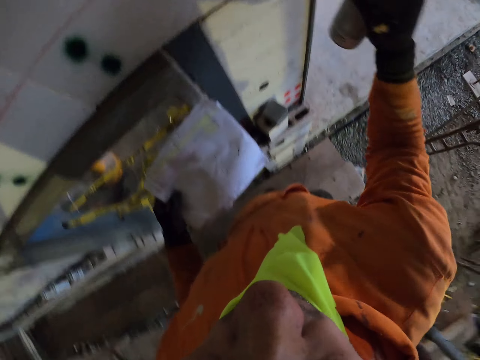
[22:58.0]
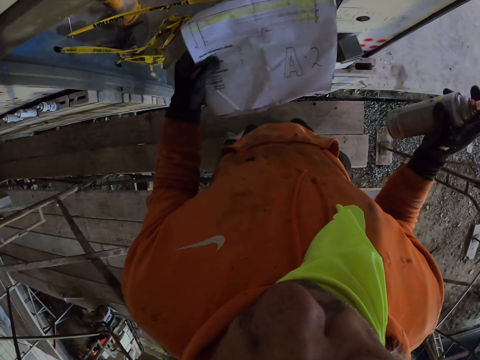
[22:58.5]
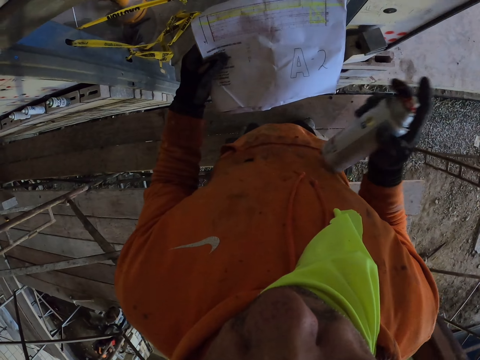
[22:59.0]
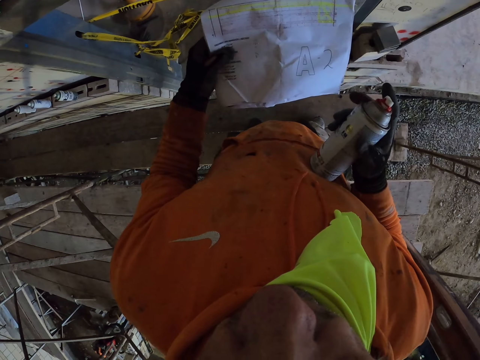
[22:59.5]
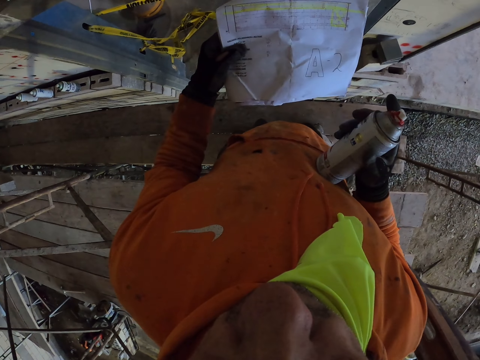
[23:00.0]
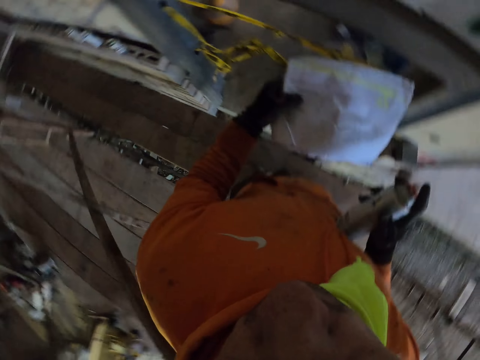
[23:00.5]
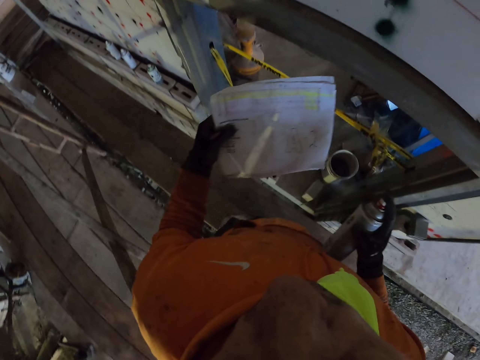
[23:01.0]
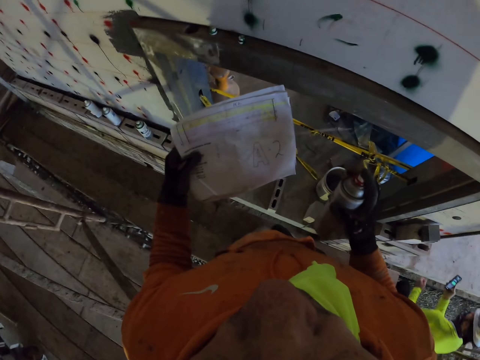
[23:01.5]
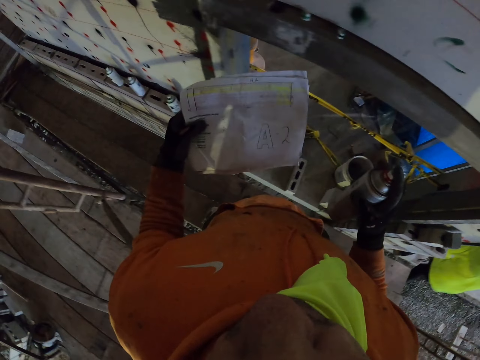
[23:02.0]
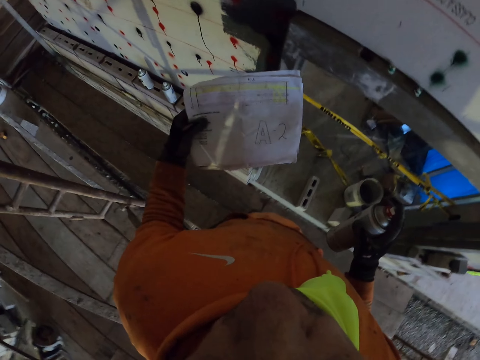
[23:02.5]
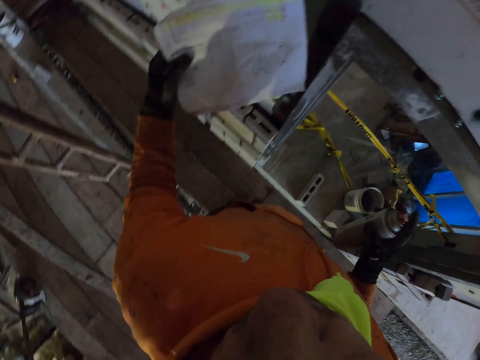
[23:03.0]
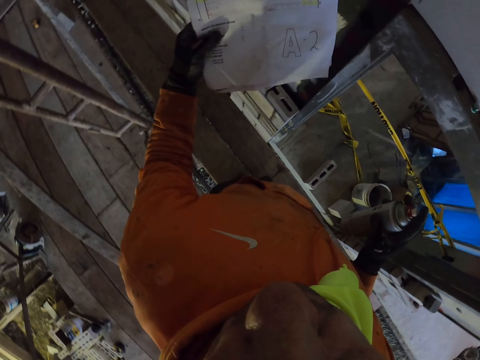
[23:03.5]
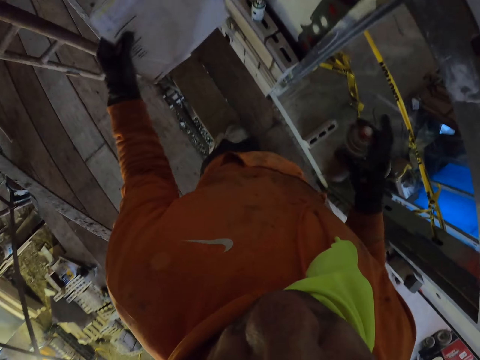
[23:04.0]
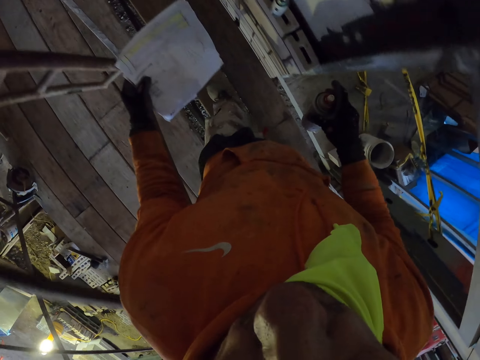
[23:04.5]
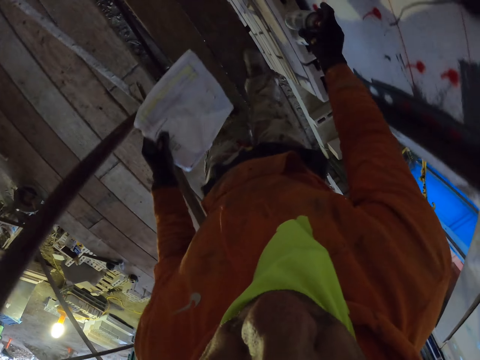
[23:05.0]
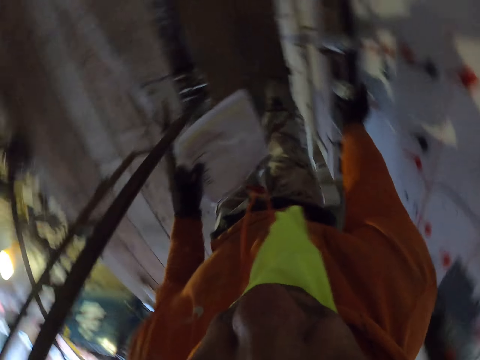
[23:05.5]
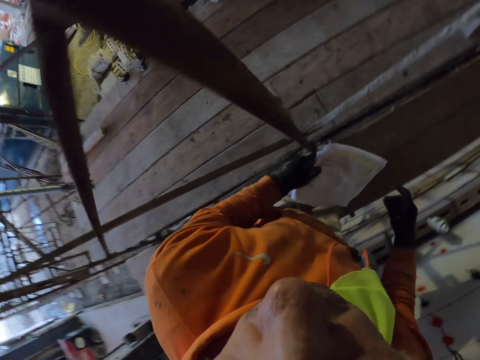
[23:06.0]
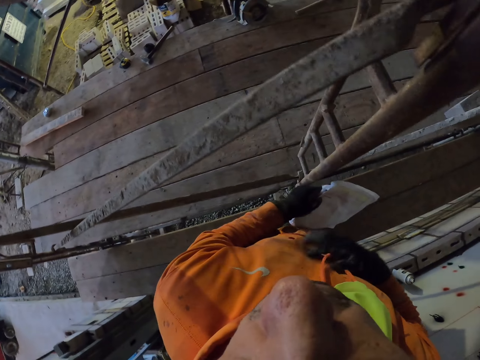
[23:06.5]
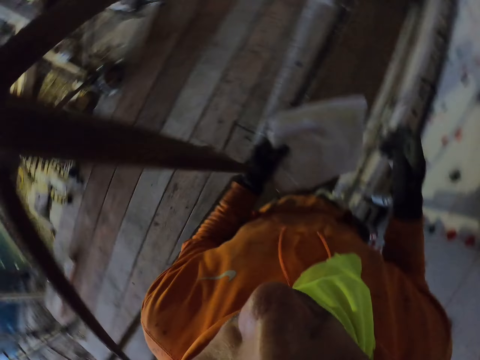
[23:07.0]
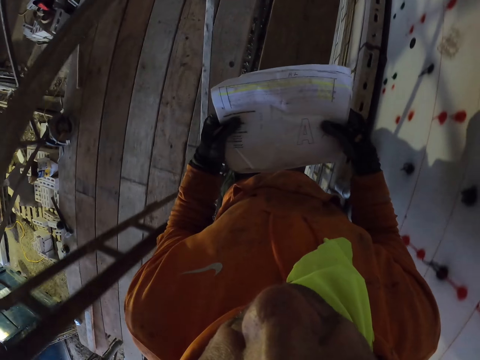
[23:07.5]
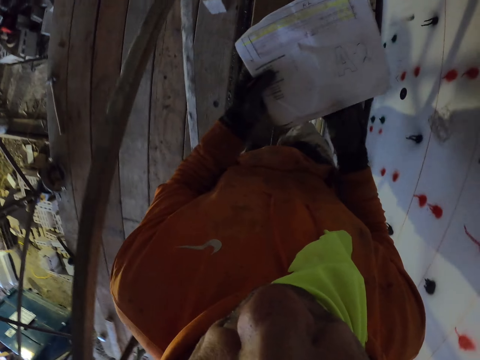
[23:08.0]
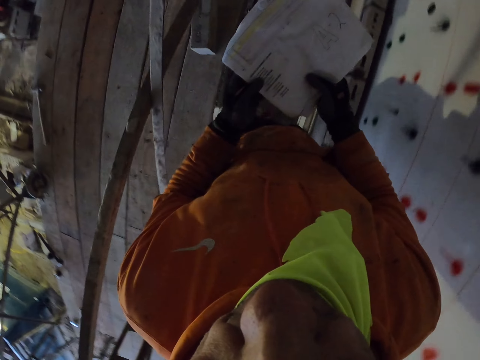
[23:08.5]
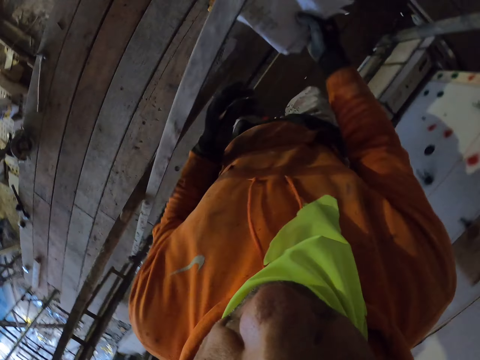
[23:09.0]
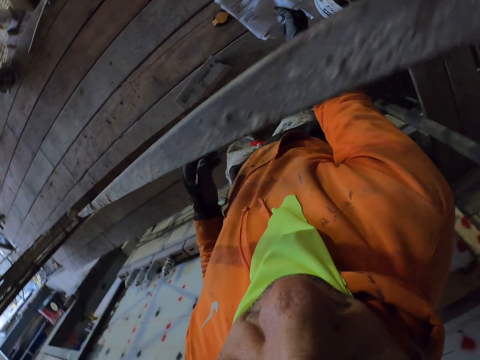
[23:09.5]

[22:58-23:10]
The camera wearer reads the paper. They move around. They look at the paper. They put the spray bottle aside. They walk around.

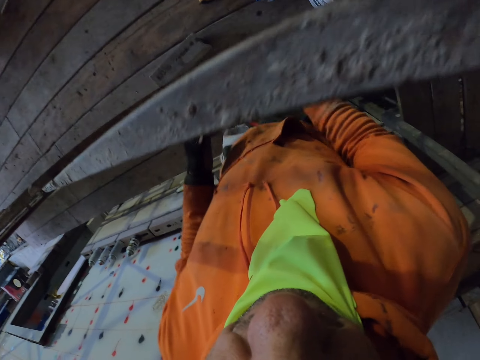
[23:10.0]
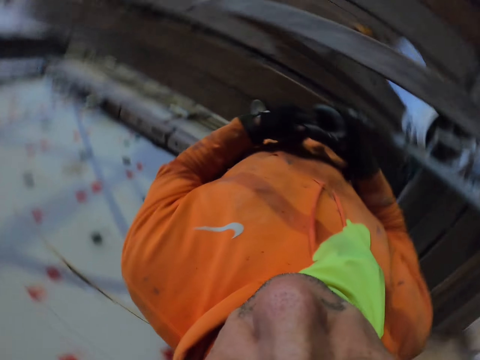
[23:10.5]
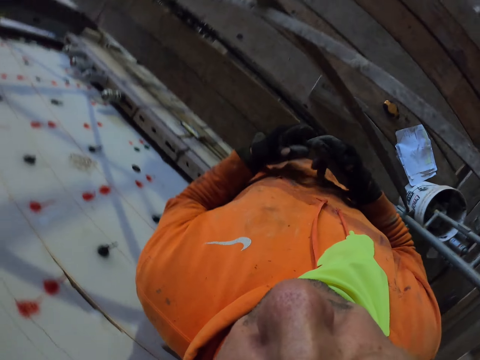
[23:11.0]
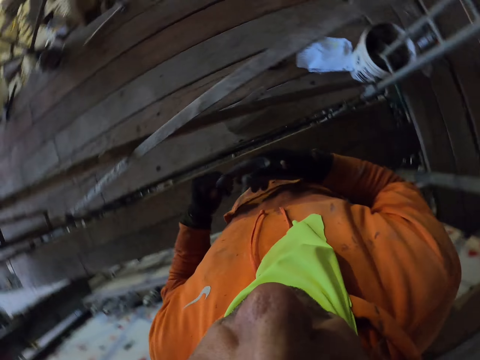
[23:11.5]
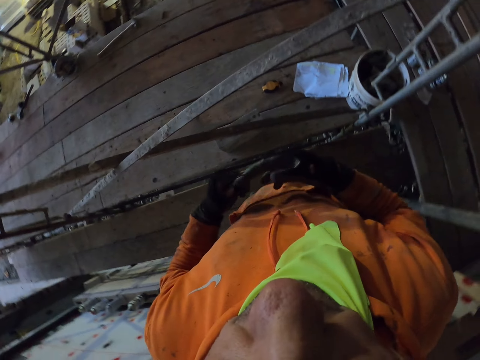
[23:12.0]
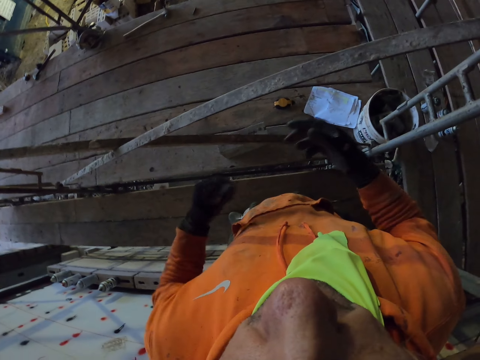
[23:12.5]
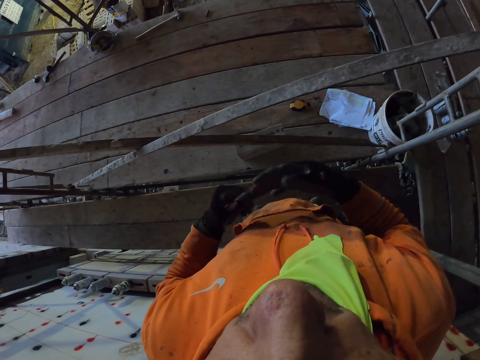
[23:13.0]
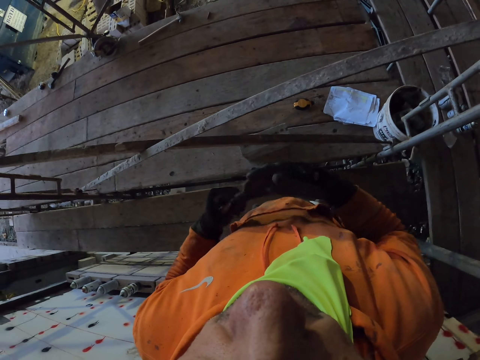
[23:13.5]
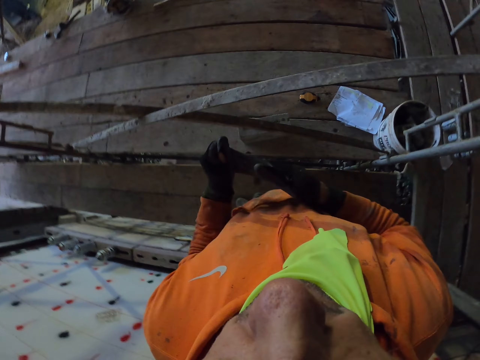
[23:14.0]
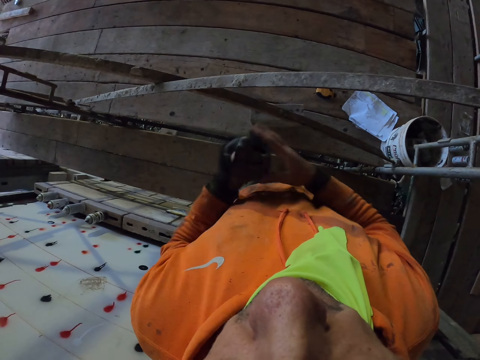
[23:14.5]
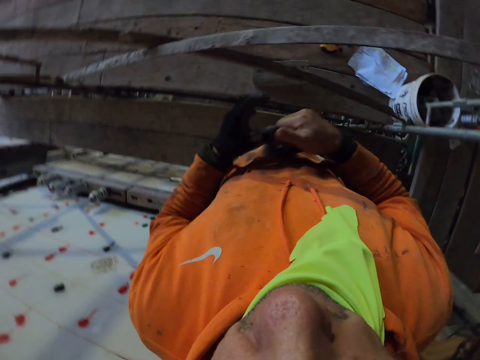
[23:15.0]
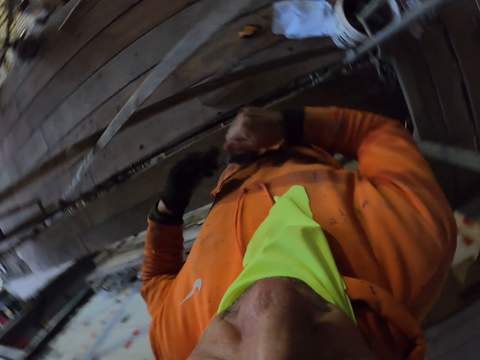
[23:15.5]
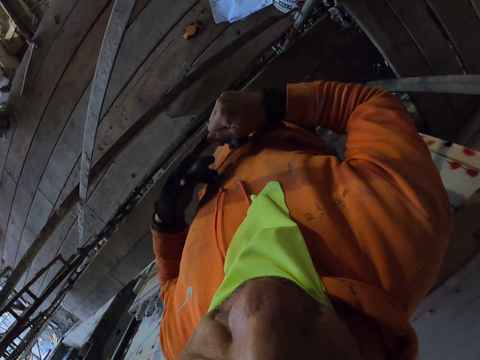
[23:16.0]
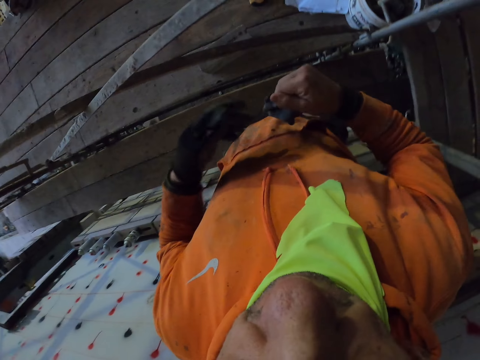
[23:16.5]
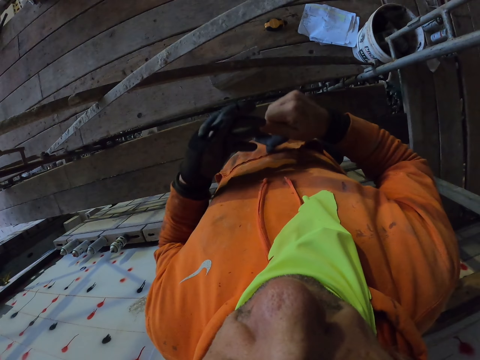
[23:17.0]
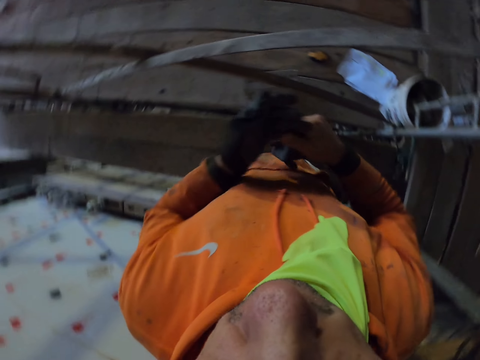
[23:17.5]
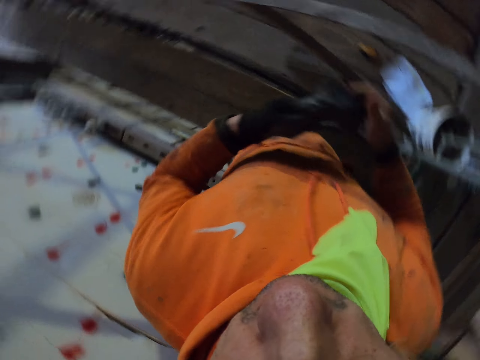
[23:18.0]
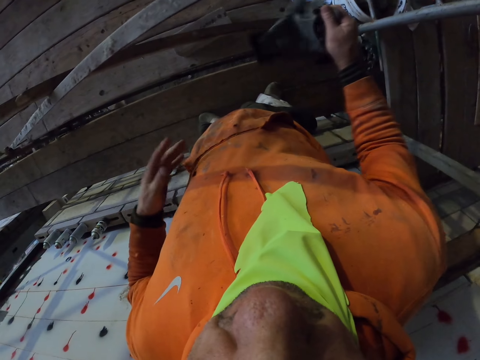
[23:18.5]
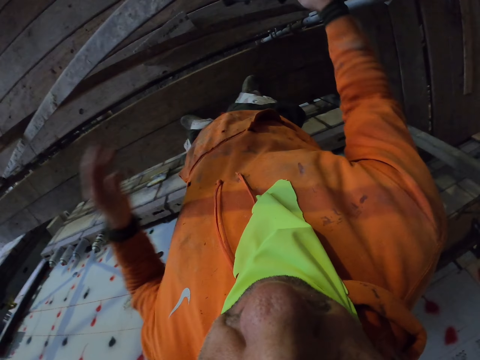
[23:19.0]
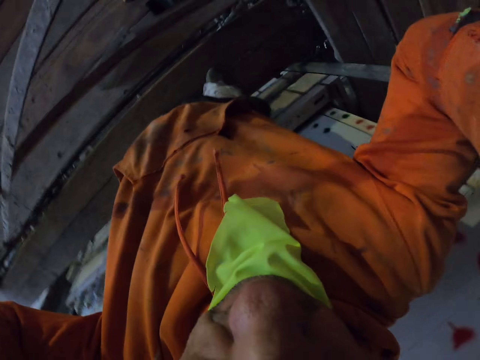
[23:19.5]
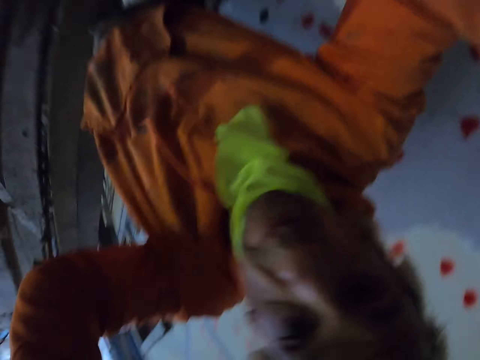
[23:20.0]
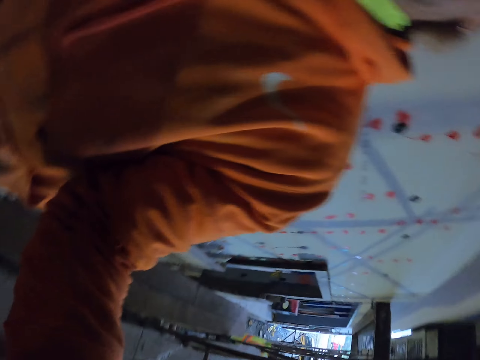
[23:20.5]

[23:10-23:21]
The camera wearer drops the paper. They remove the gloves. They drop the gloves. They remove the camera.
